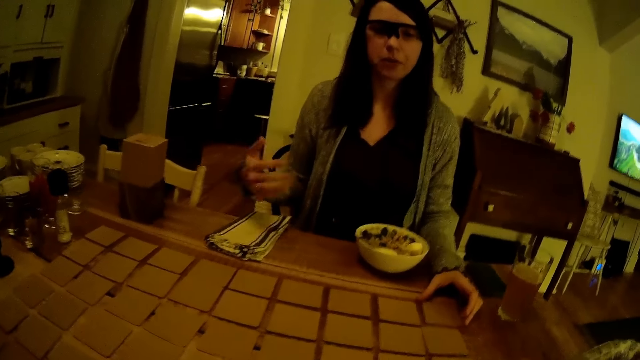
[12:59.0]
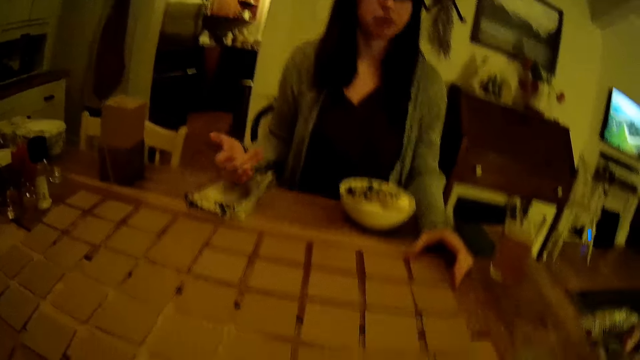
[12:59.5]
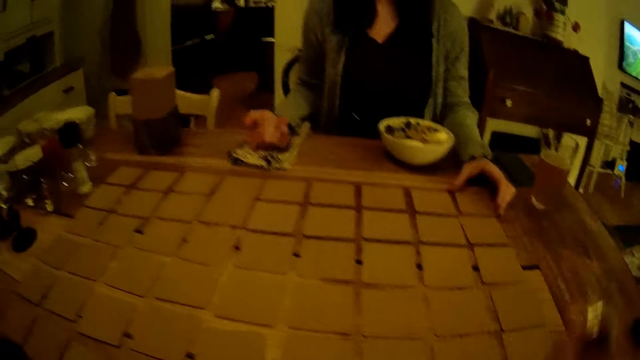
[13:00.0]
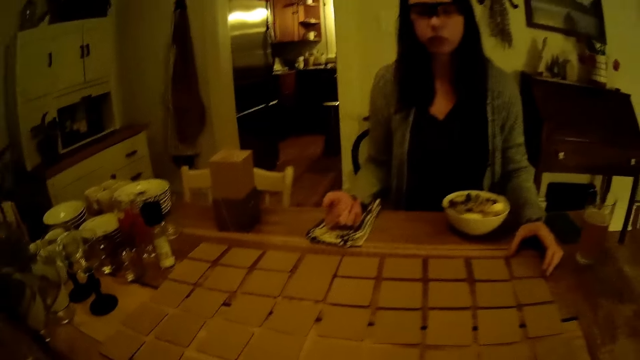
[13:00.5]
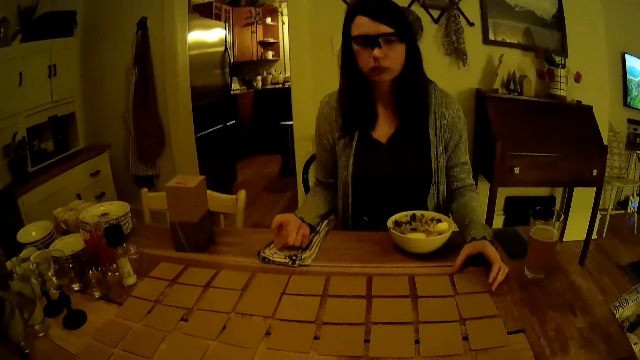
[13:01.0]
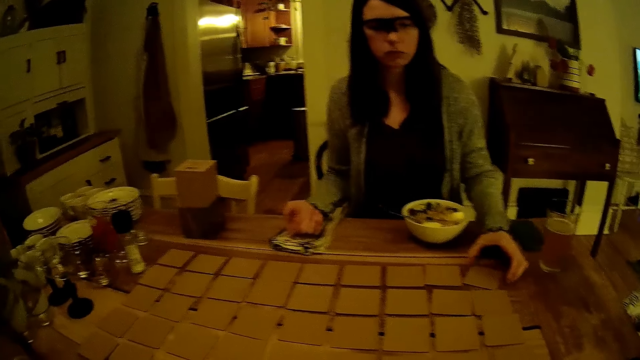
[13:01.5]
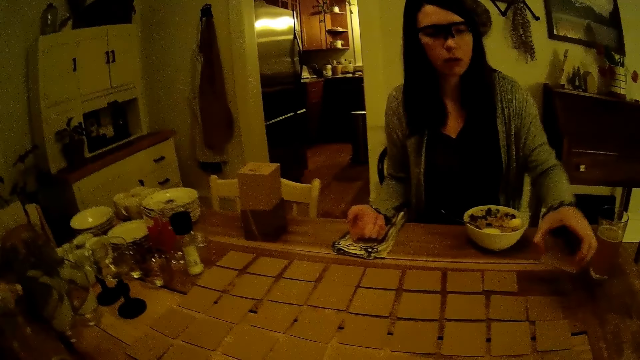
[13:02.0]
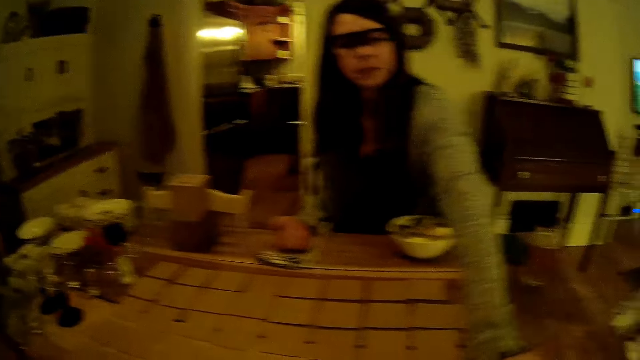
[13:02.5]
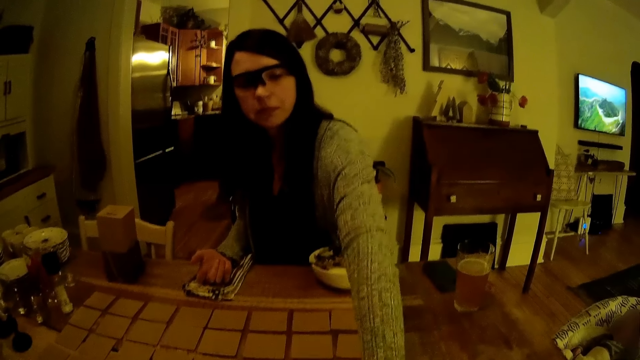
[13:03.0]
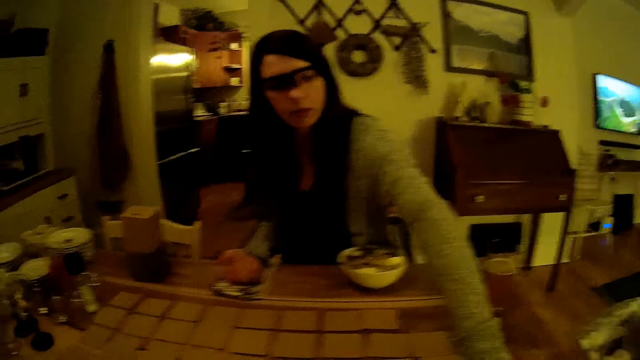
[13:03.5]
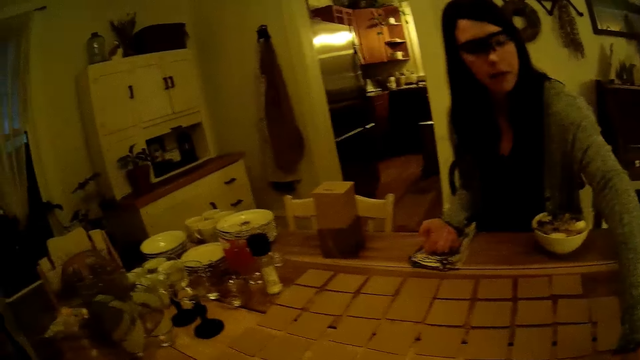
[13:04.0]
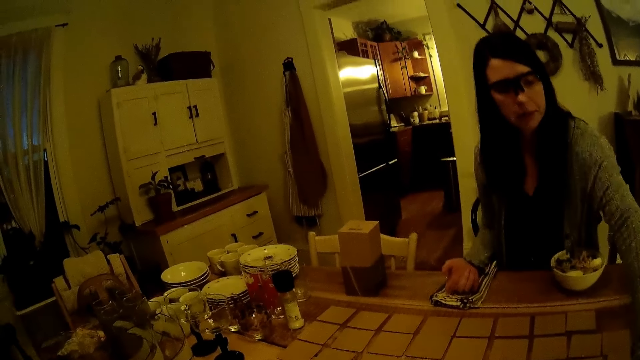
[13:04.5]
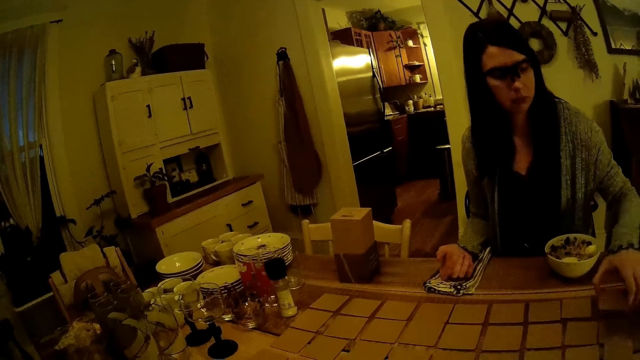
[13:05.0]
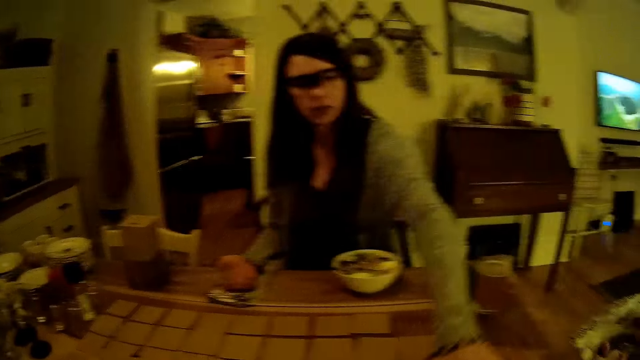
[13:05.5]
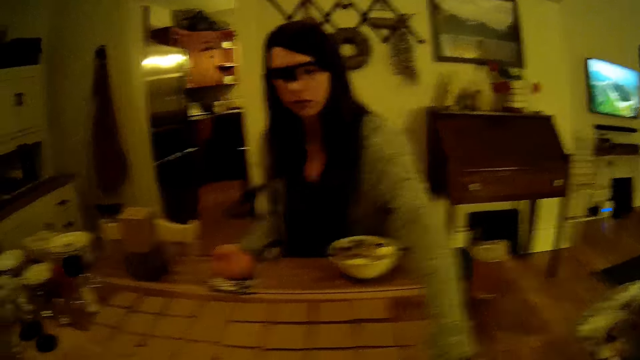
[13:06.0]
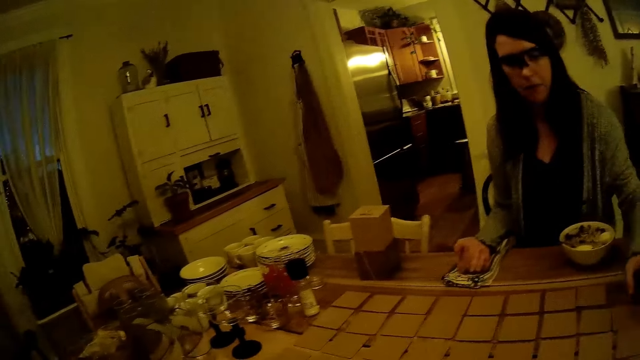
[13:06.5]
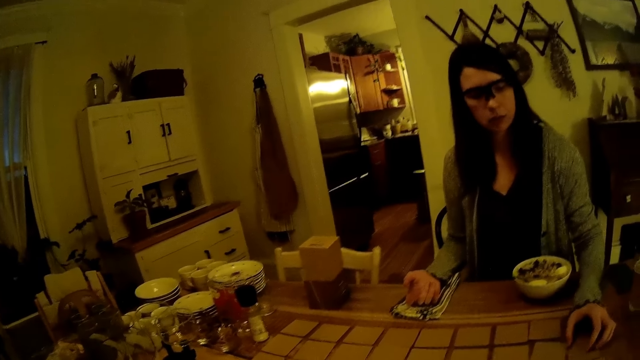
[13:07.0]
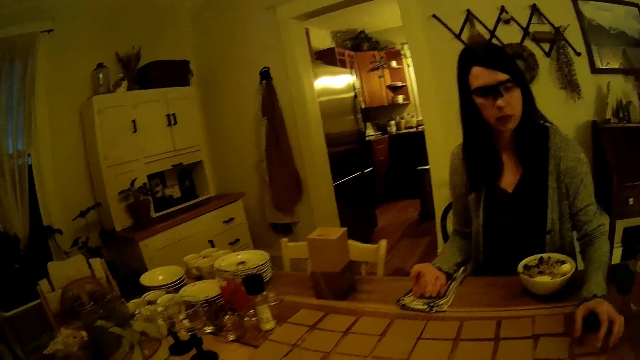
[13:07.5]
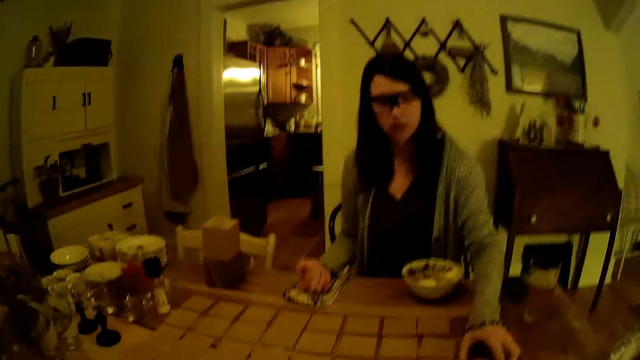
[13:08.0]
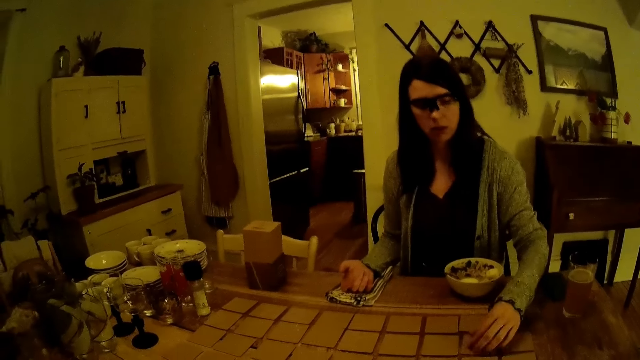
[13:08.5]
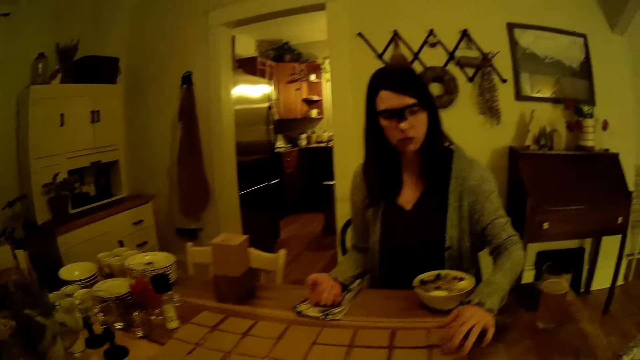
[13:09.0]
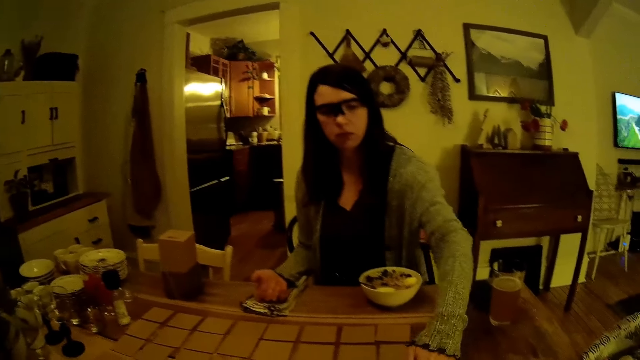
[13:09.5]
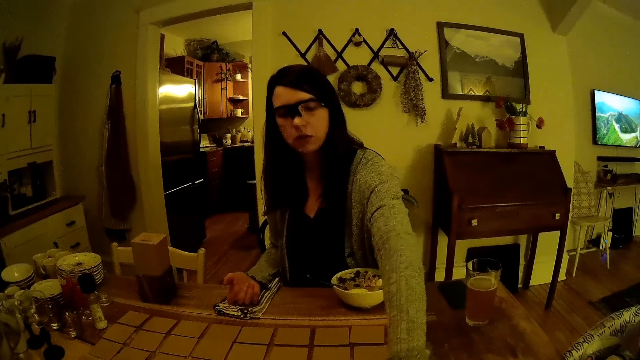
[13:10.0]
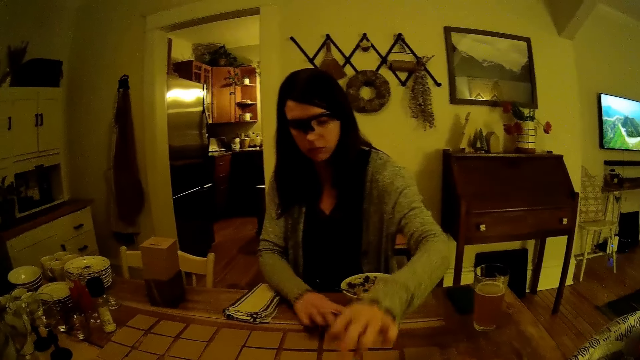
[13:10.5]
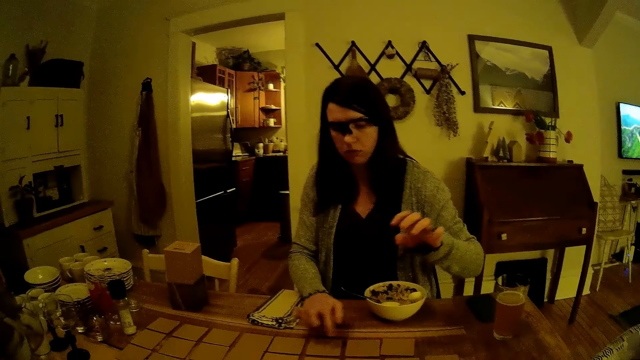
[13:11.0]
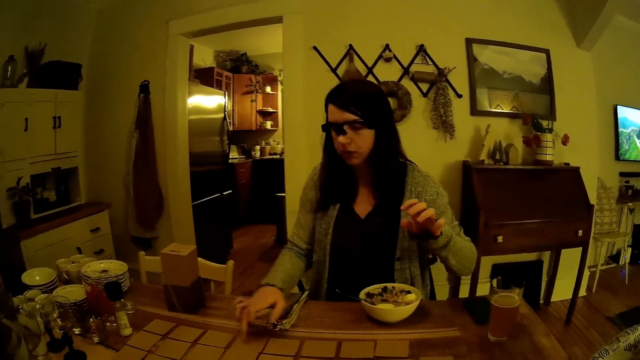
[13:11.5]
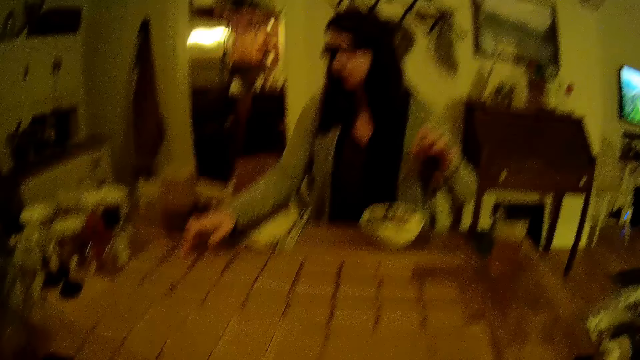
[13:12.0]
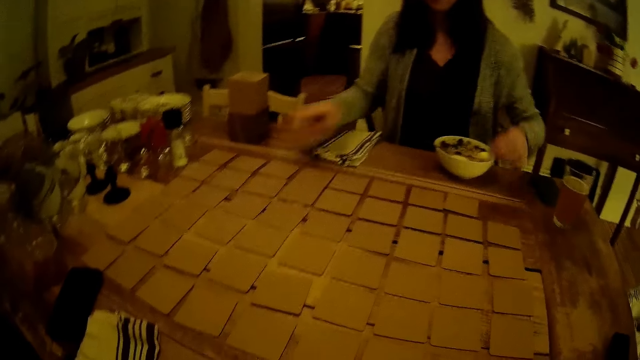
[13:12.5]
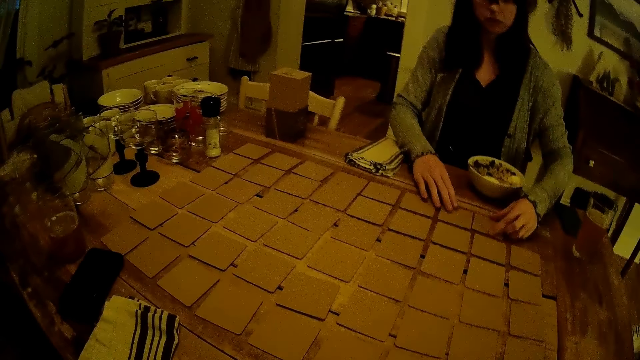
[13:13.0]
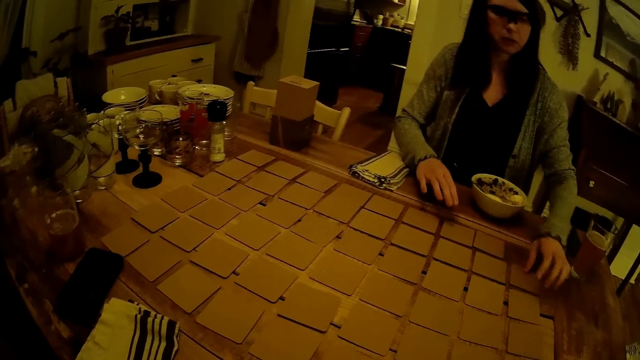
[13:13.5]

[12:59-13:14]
The woman holds a card on the table with her left hand. The woman picks the card on the table with her left hand. The woman drops the card on the table with her left hand. The woman transfers the card. The woman arranges the cards on the table with her left hand. The camera wearer converses with the woman. The woman counts the cards on the table.

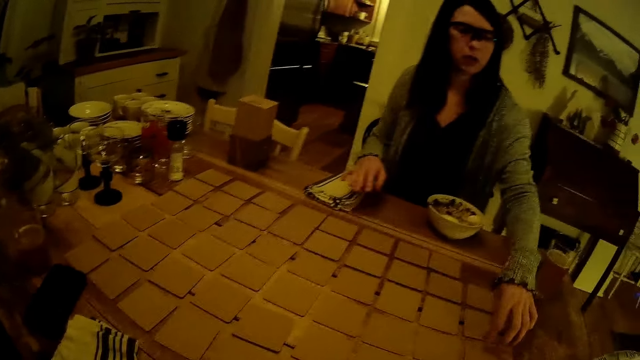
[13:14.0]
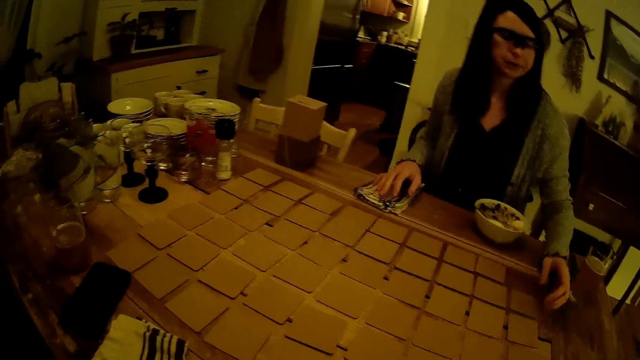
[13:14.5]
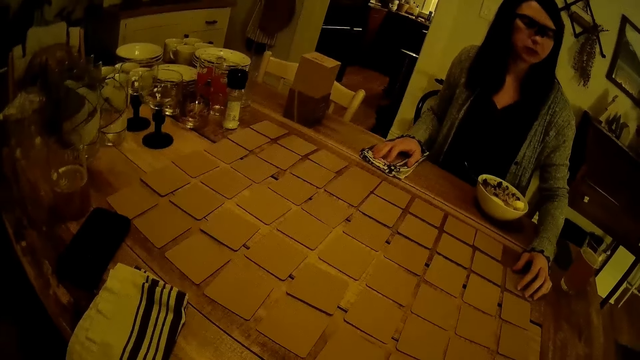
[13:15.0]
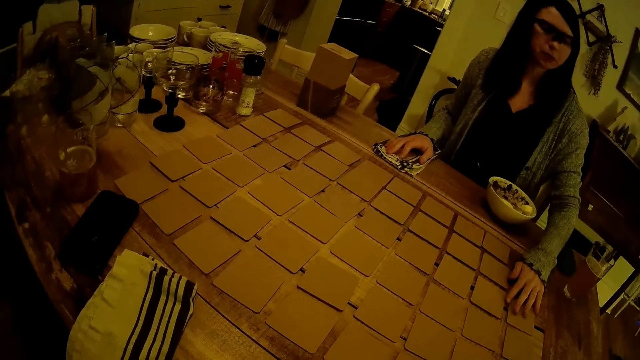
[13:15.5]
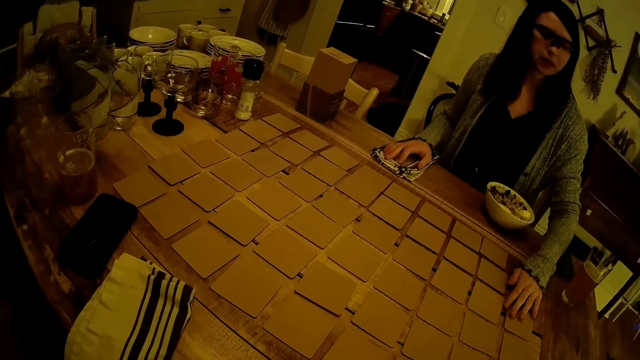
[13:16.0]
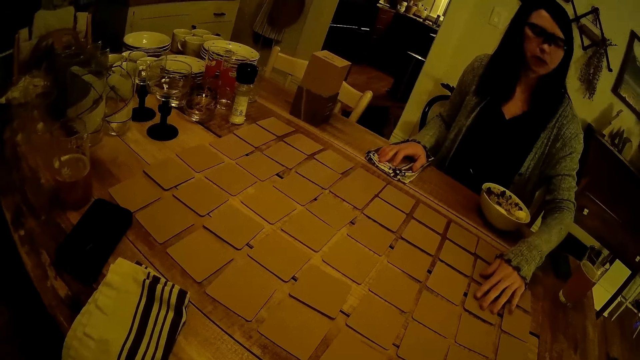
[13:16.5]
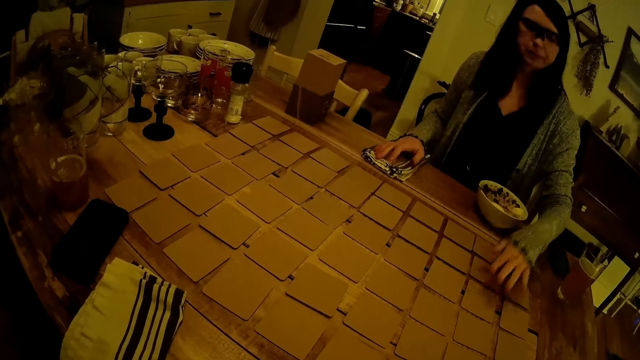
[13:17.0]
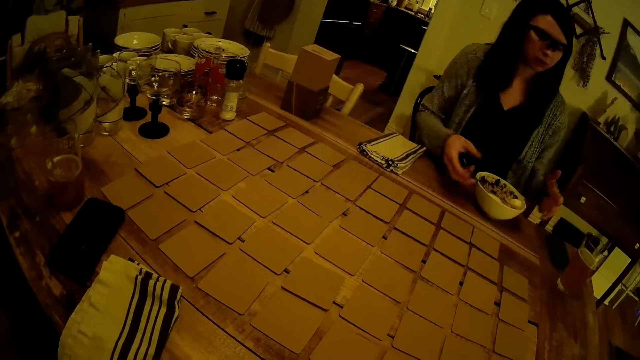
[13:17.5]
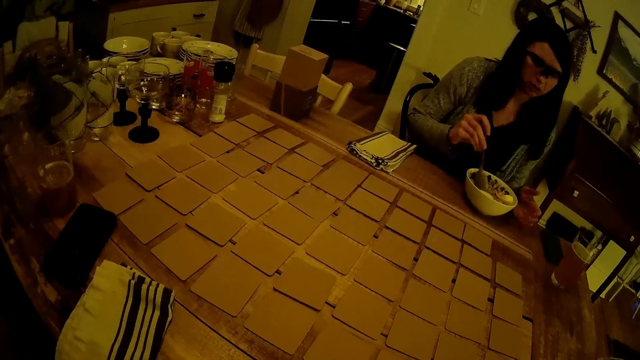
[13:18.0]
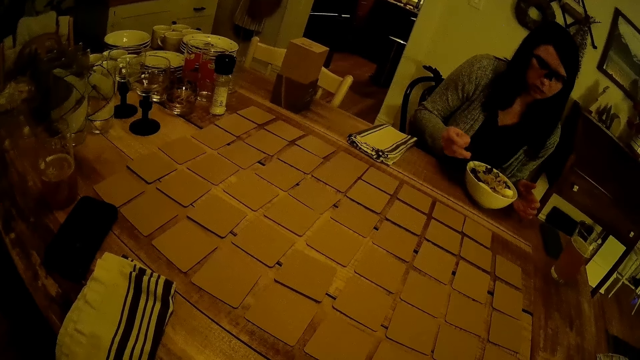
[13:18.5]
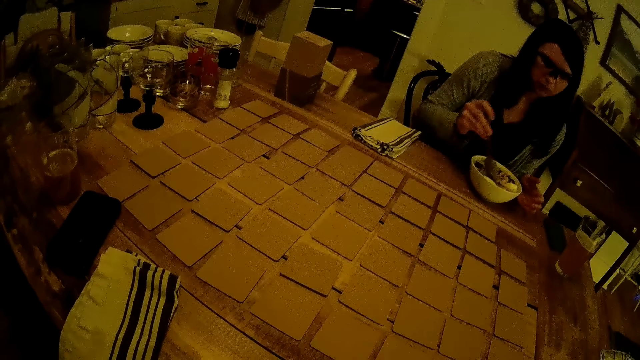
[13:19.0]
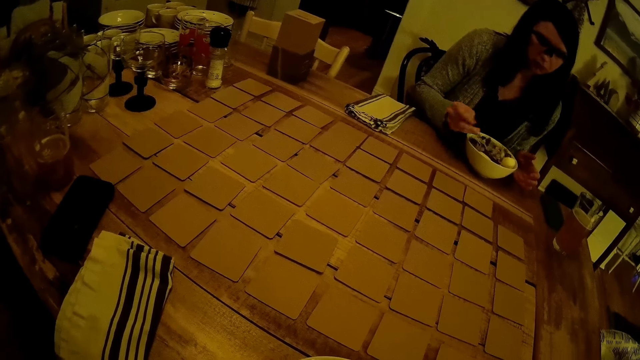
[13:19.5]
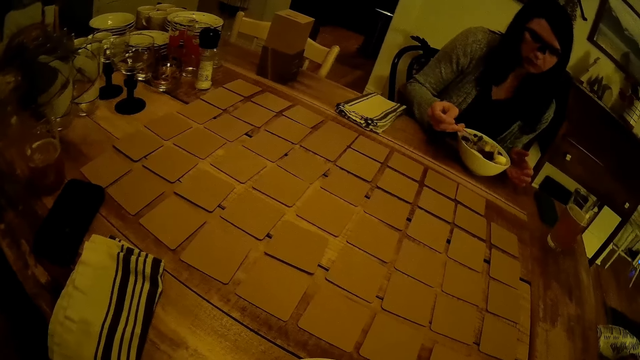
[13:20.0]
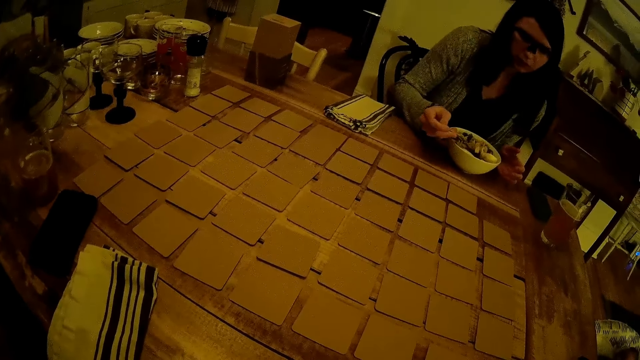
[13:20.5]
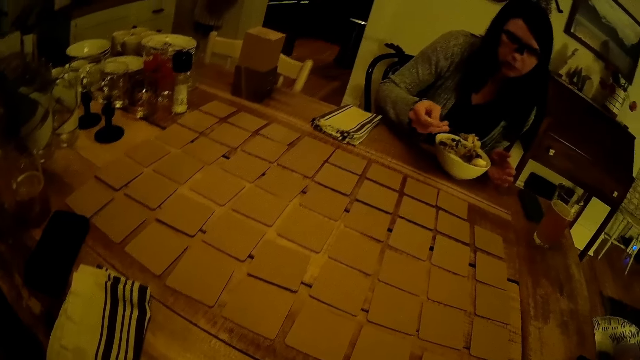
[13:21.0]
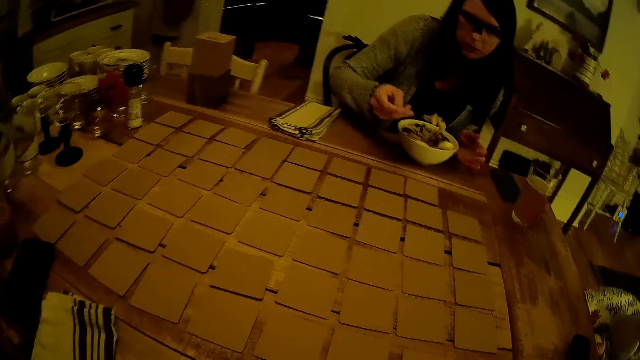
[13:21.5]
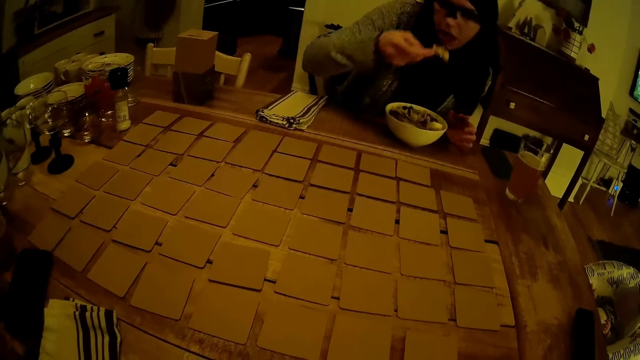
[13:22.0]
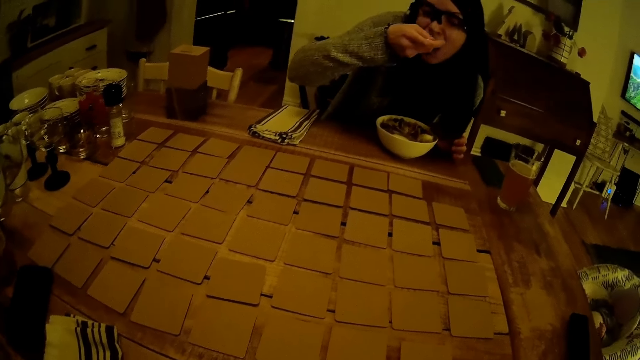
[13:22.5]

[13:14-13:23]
The woman touches the cards on the table. The woman picks the spoon with her right hand. The woman scoops the ramen with the spoon in her right hand. The woman eats the ramen with the spoon in her right hand.
